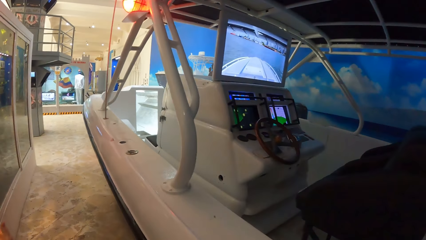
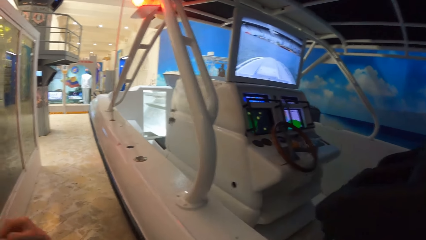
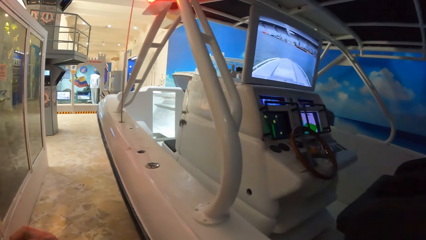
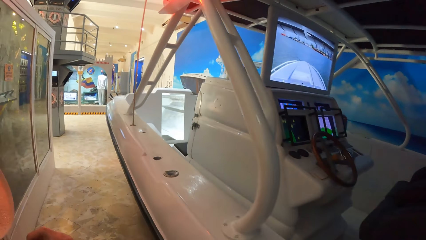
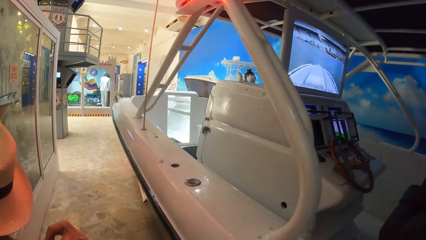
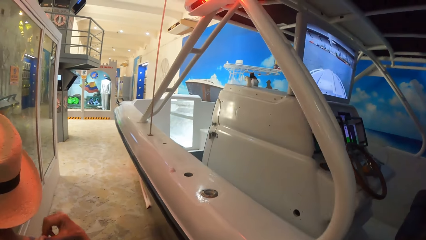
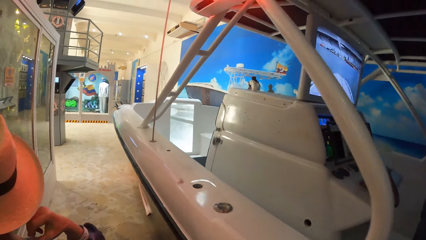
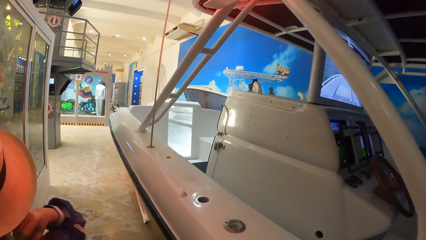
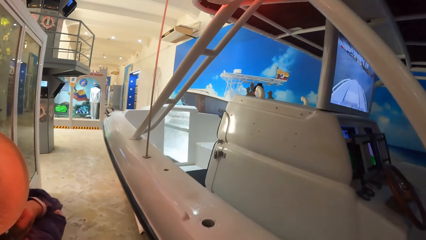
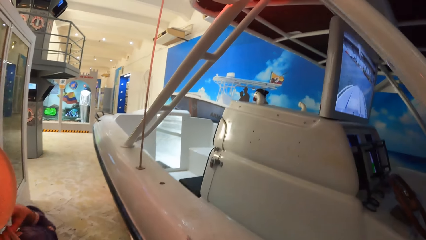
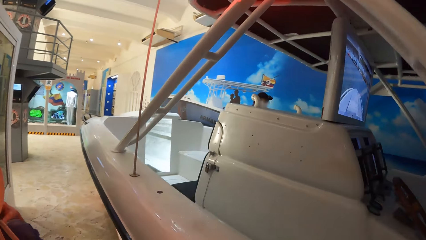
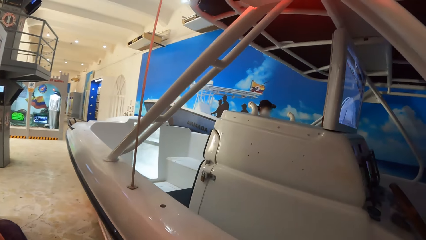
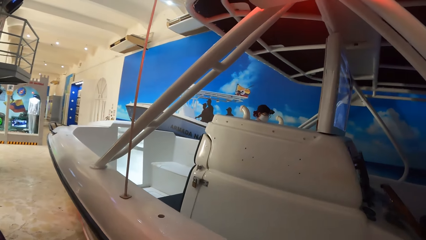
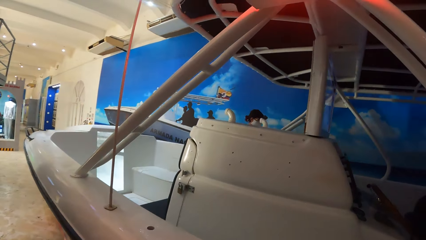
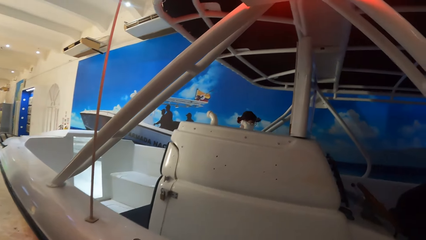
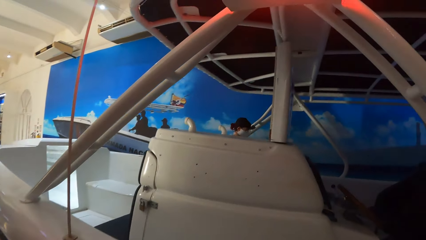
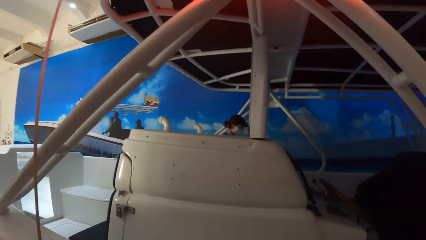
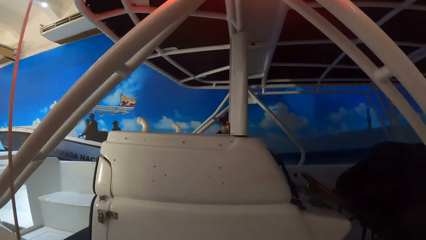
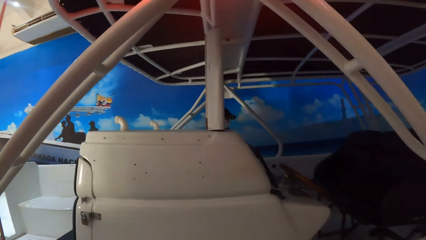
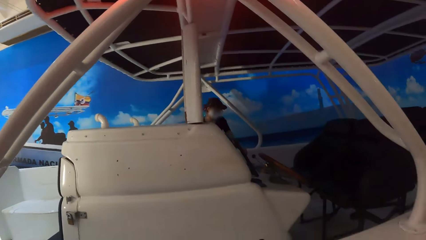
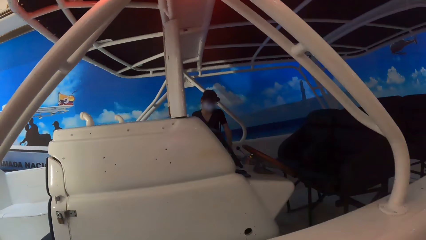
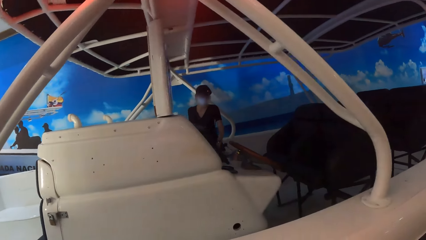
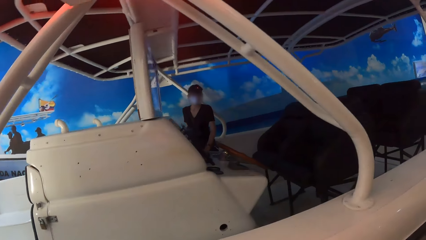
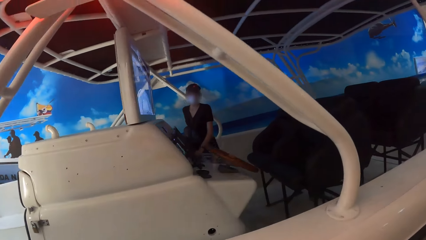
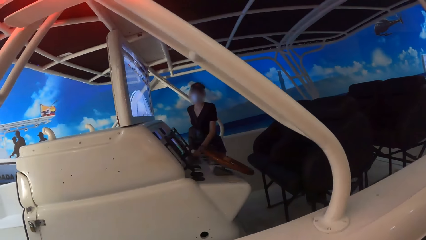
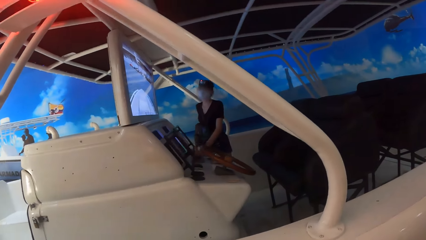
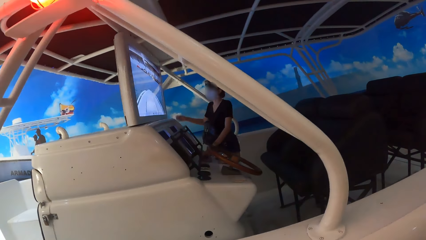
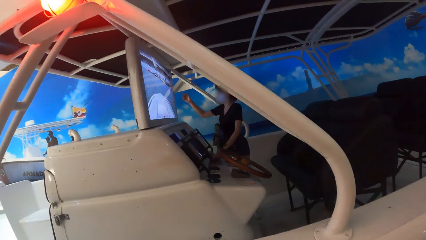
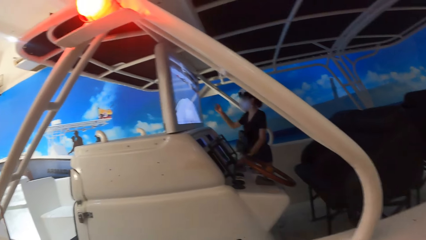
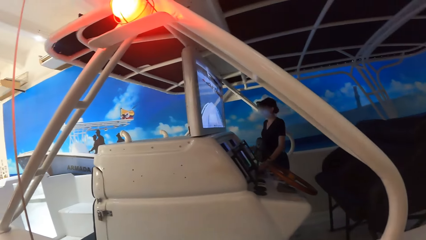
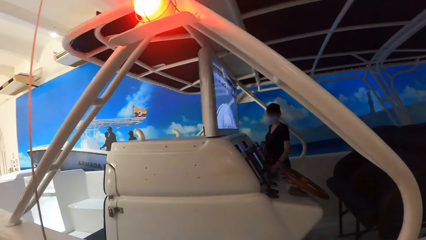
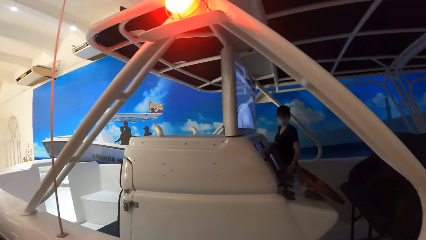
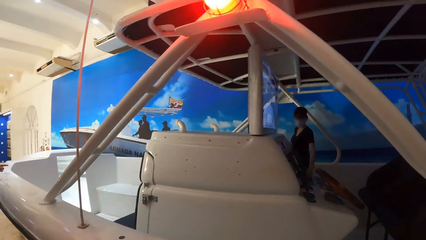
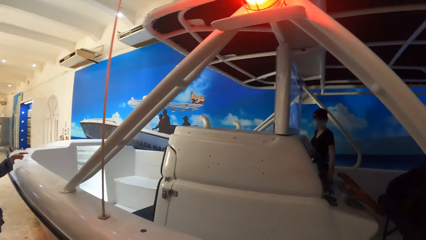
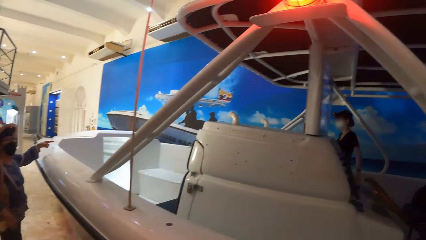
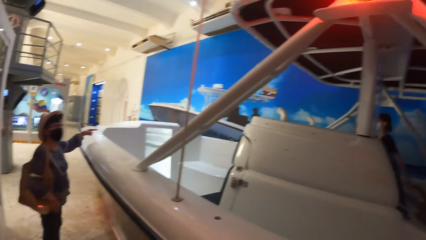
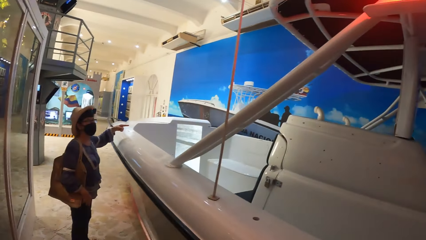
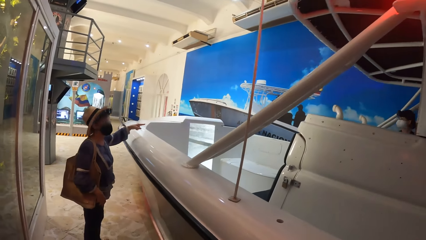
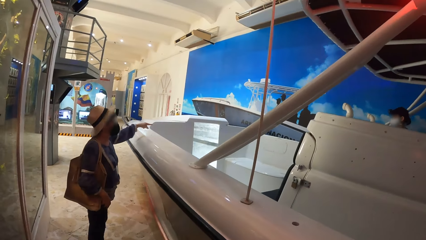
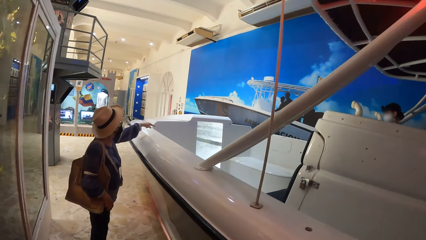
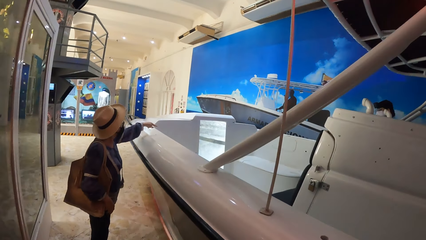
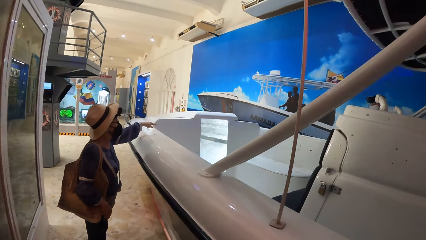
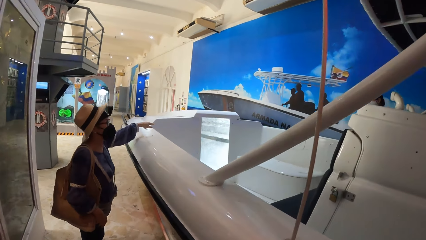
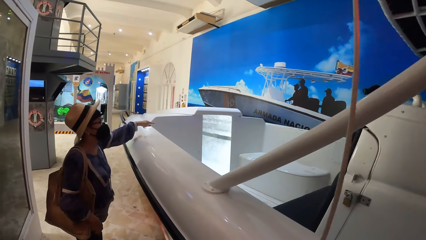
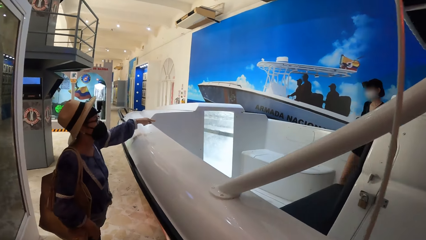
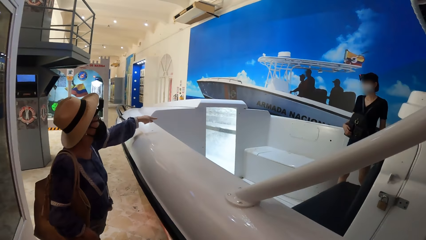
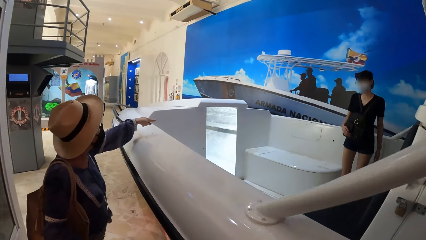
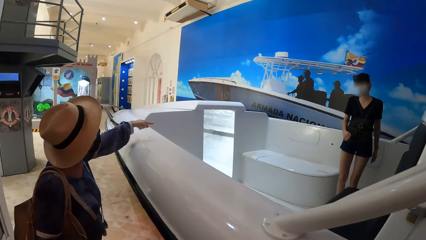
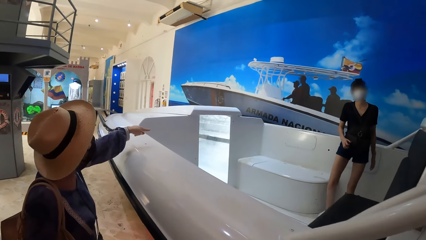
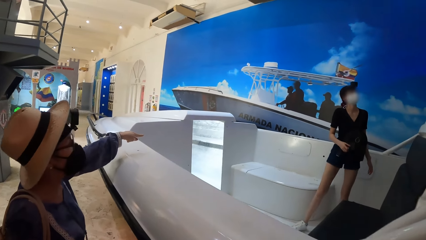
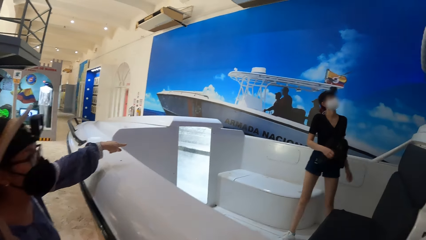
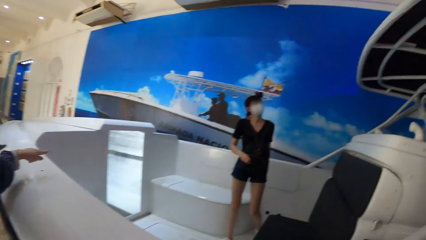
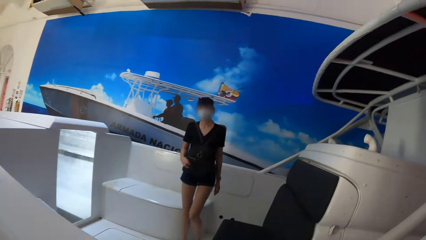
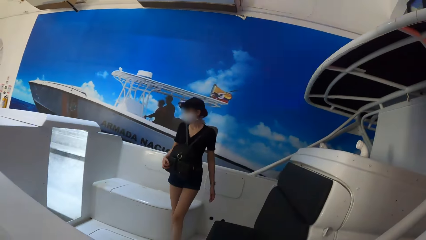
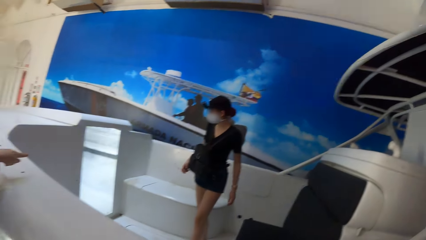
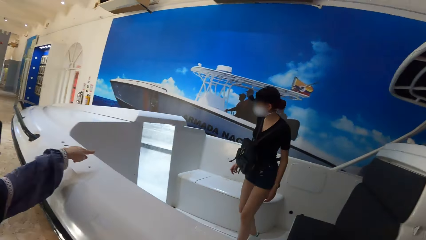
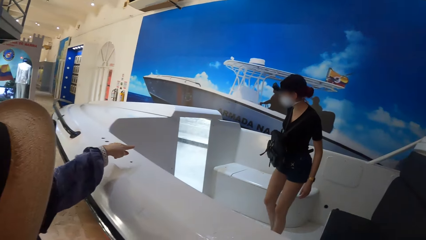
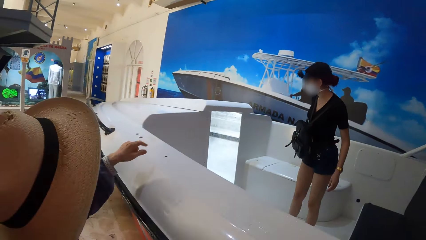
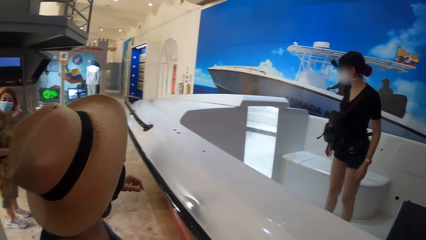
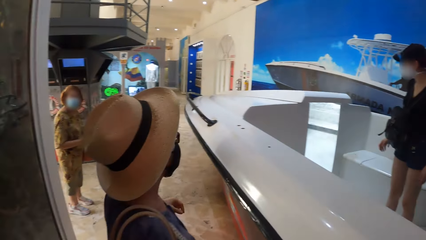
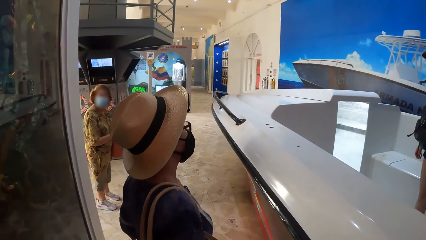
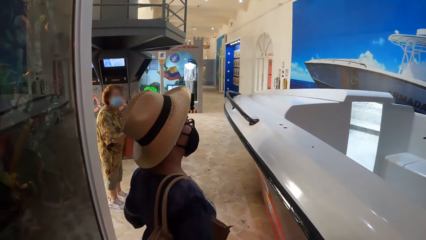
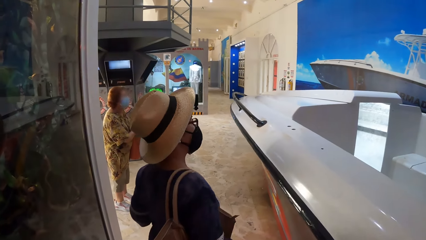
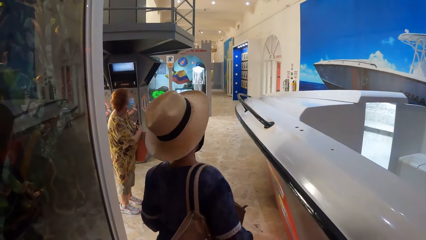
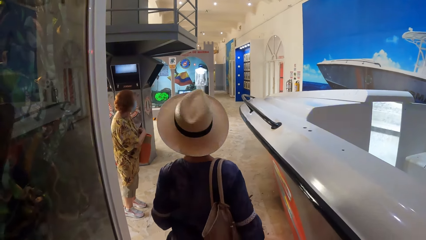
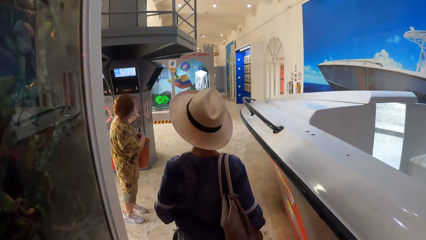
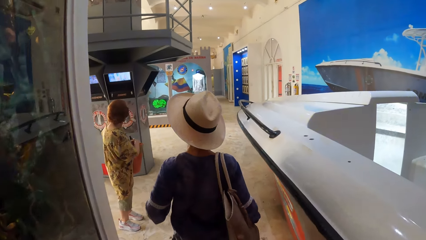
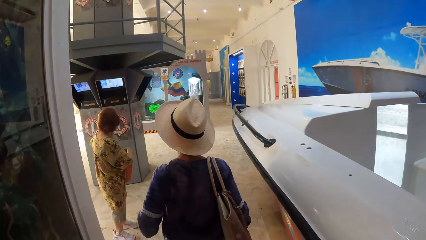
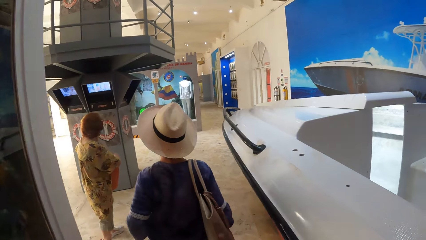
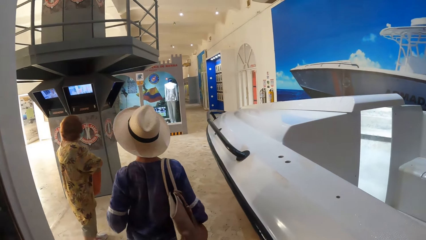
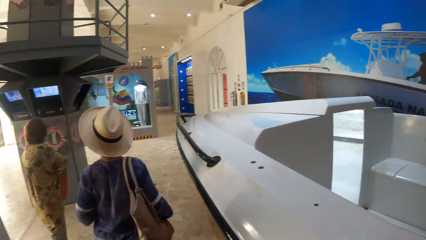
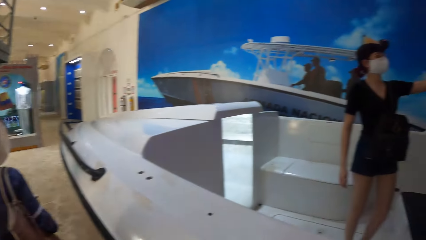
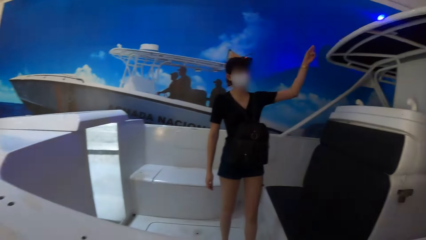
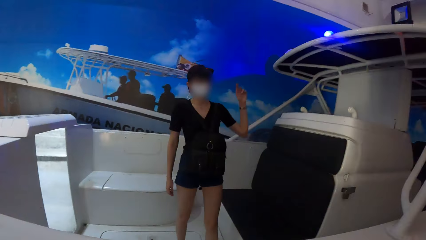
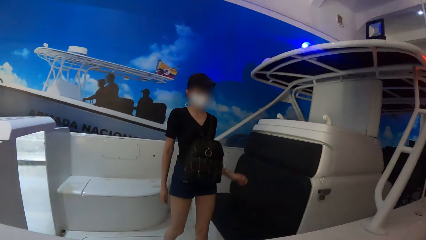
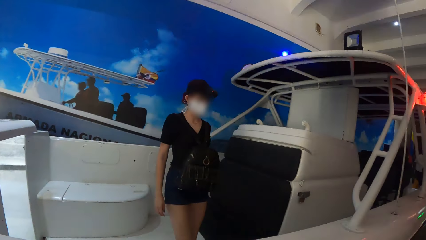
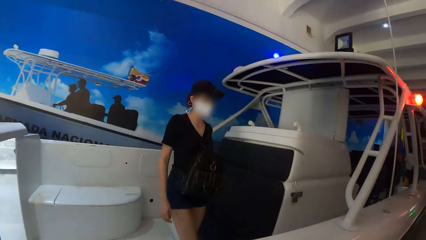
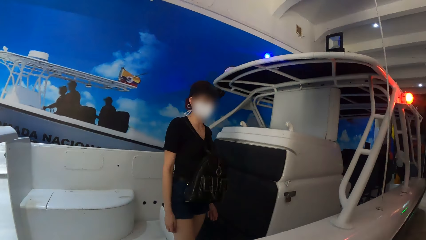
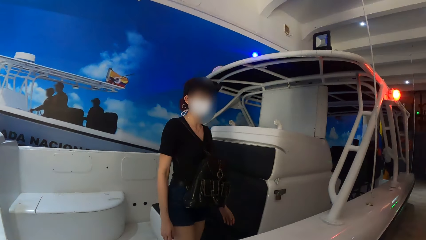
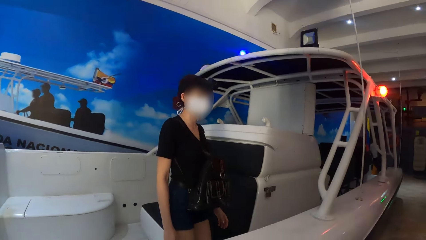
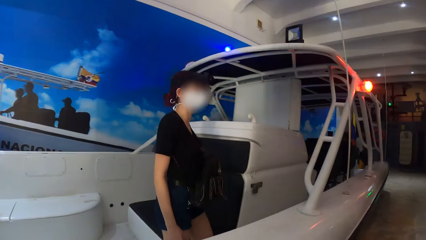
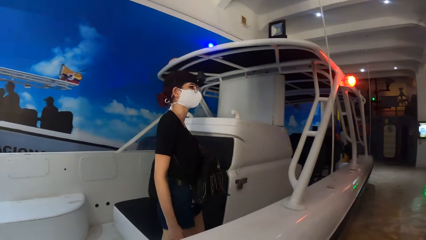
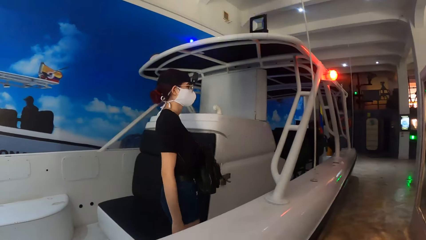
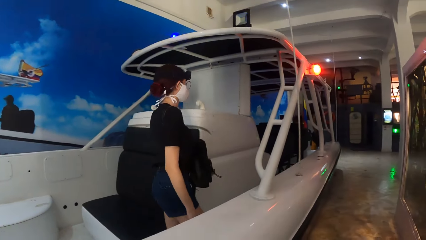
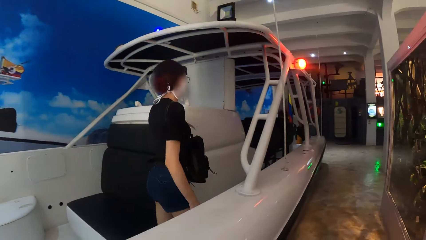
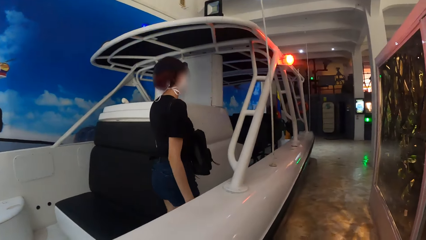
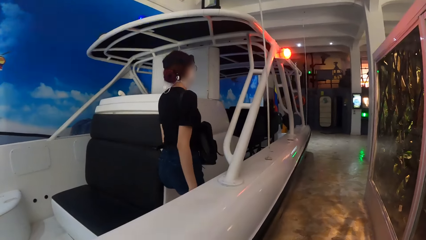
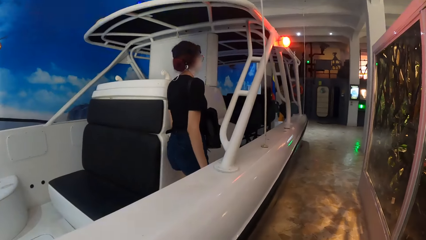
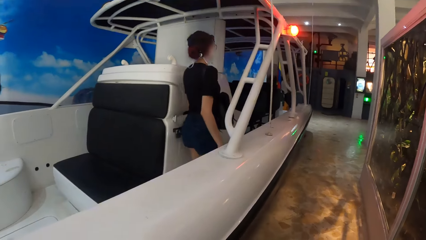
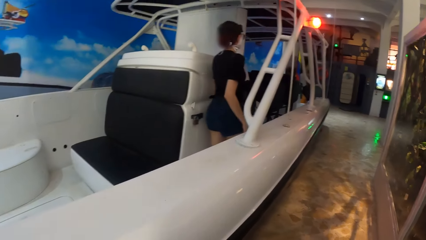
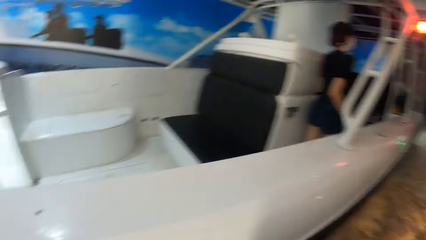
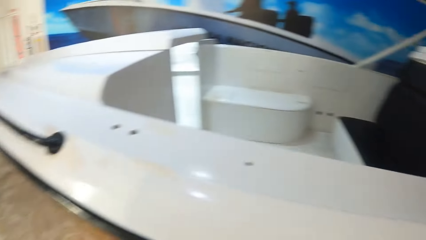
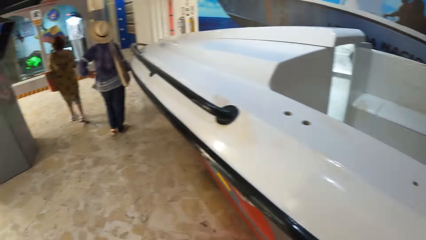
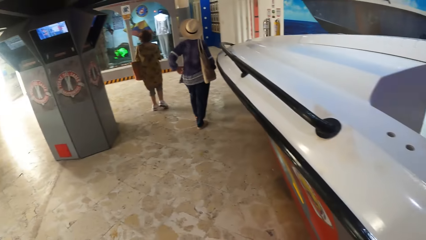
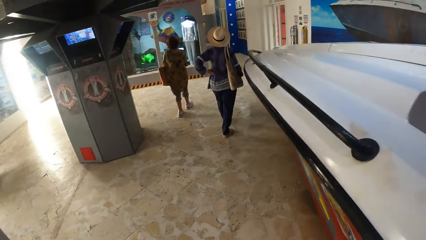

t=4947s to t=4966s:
The woman adjusts the bag handle on her right shoulder with her right hand. Another woman walks on the boat. The camera wearer interacts with the first woman and the other woman. The other woman walks on the boat. The first woman walks further into the game center. The camera wearer looks around the game room. They look at the other woman. The other woman walks out of the boat.
